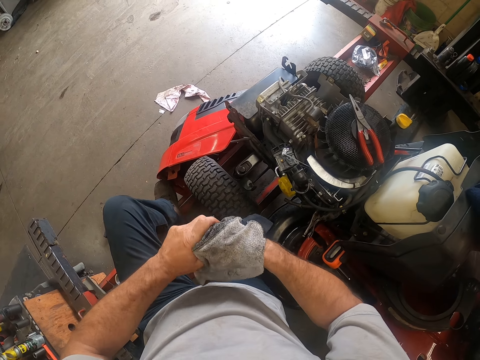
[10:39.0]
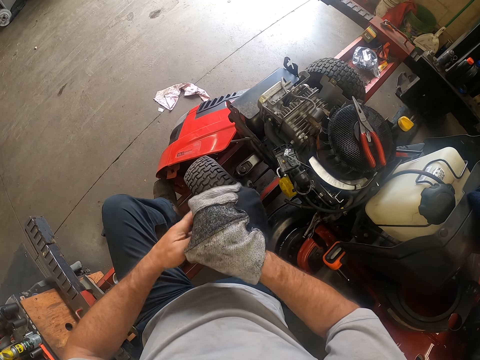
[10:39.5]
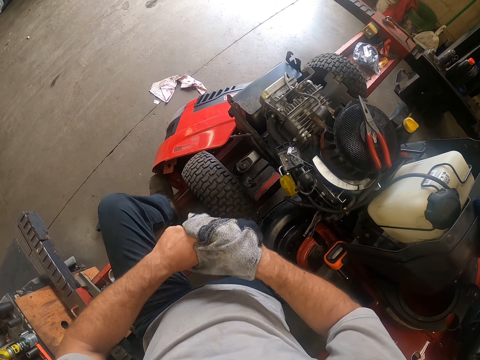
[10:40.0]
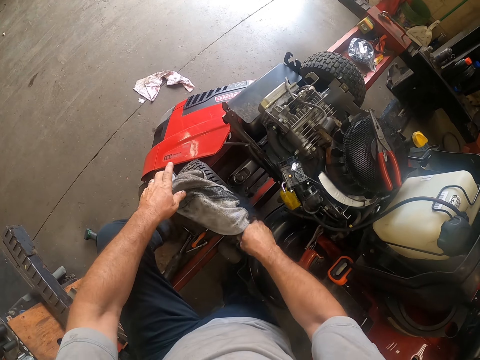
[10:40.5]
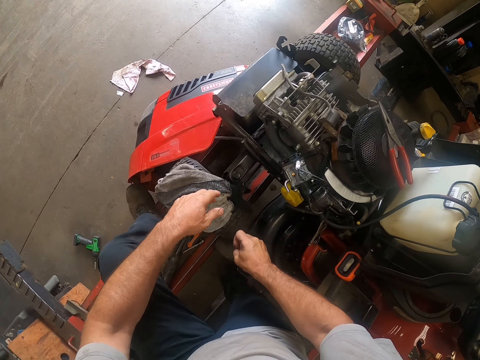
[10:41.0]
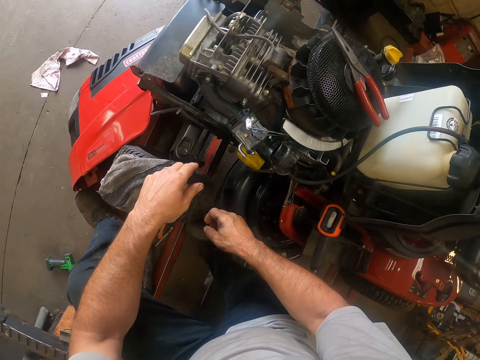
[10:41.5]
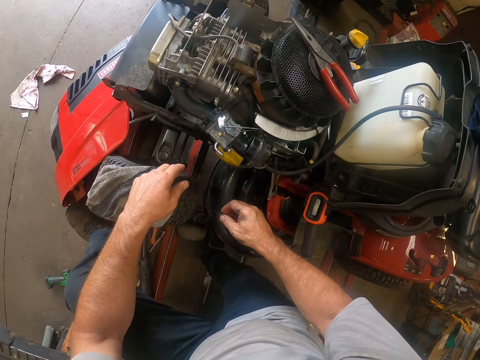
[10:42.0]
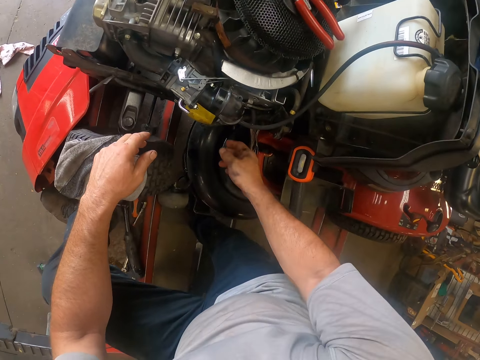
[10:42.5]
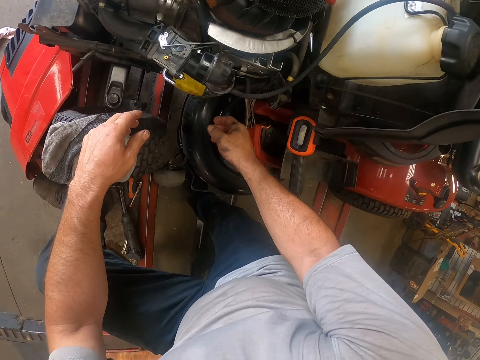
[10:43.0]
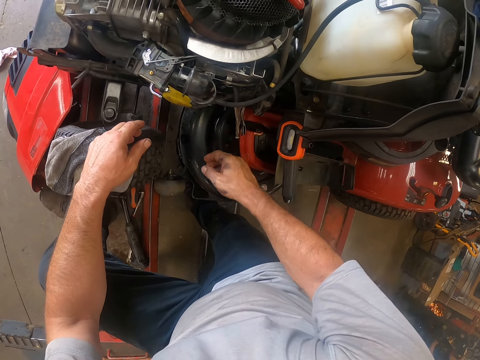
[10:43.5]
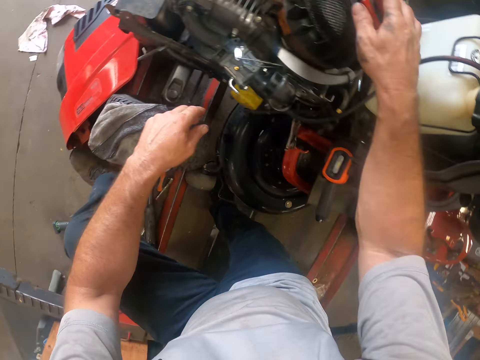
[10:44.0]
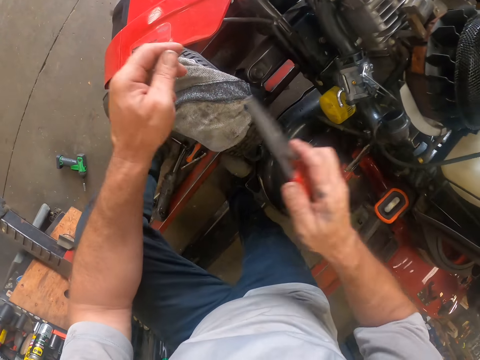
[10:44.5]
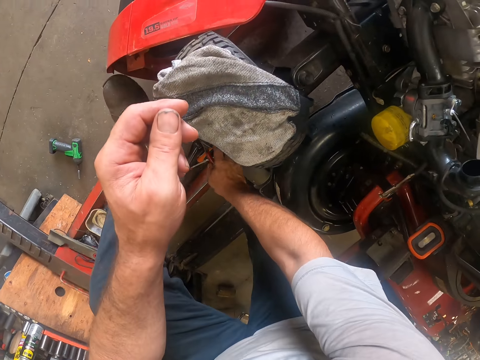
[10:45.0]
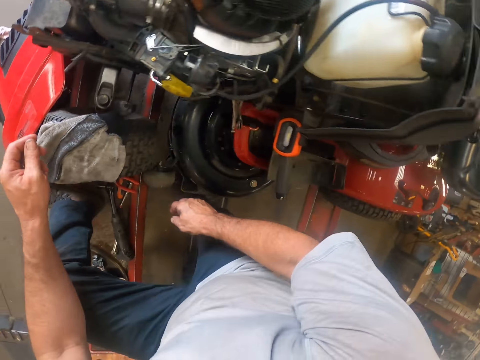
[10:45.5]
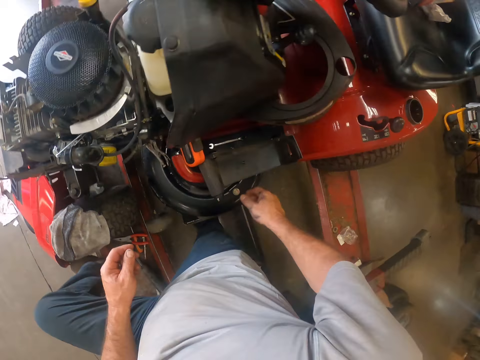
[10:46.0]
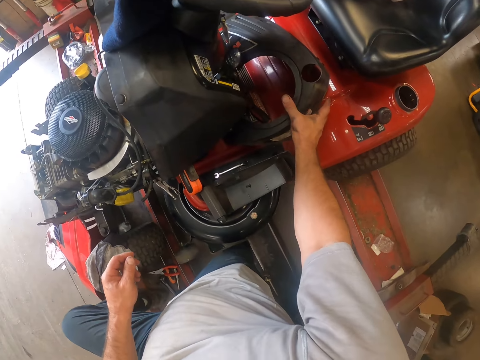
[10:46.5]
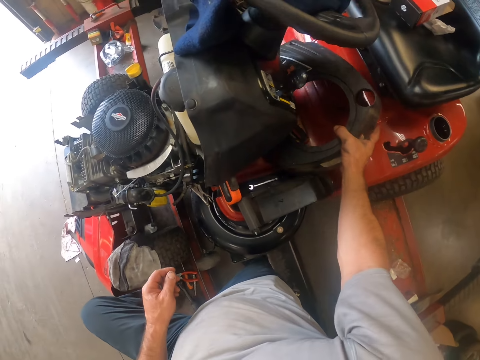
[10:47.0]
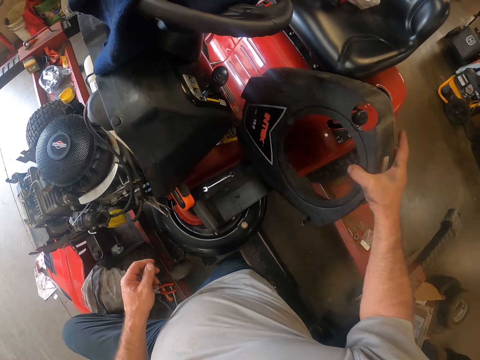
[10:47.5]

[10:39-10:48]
The camera wearer drops the cloth on the wheel of the lawn mower with his hands. He stares around. He picks a plier on the lawn mower with his right hand. He drops the plier in the rail with his right hand. He picks the engine covering from the lawn mower with his right hand.

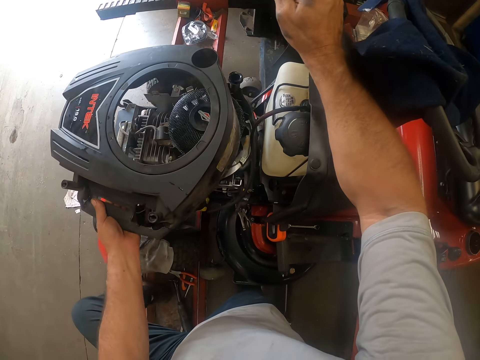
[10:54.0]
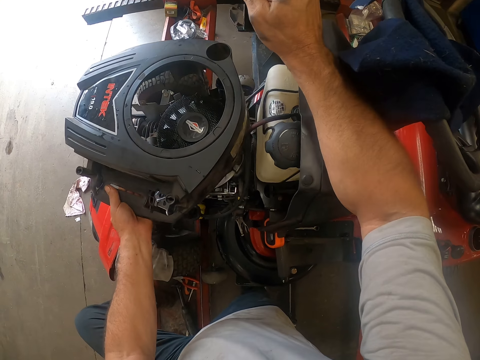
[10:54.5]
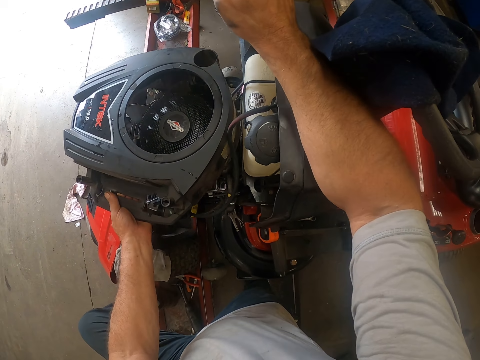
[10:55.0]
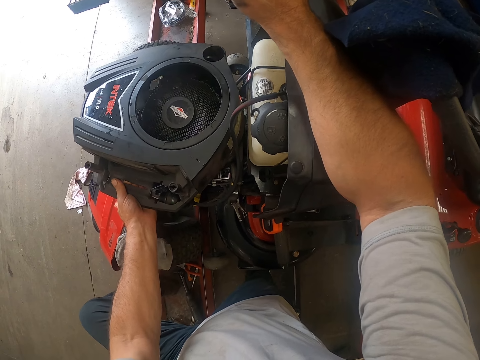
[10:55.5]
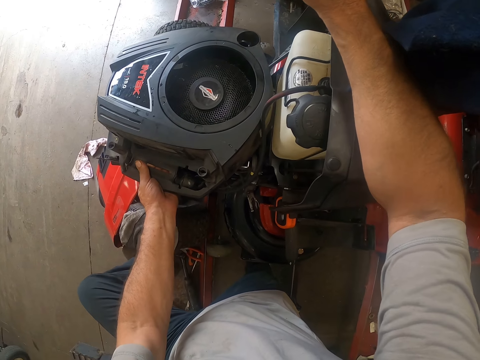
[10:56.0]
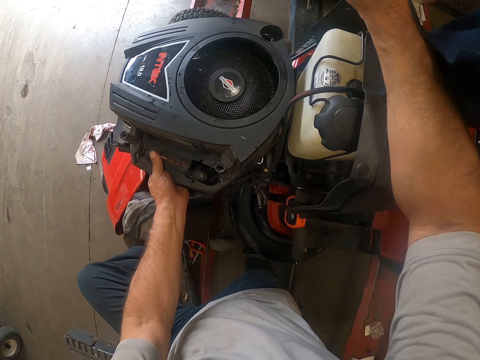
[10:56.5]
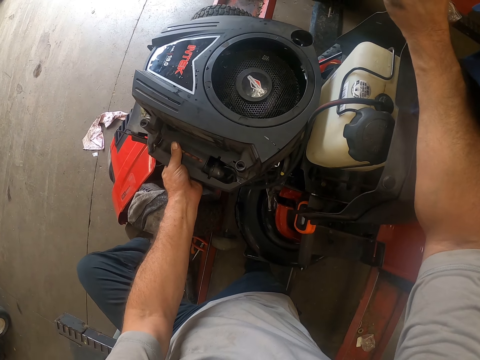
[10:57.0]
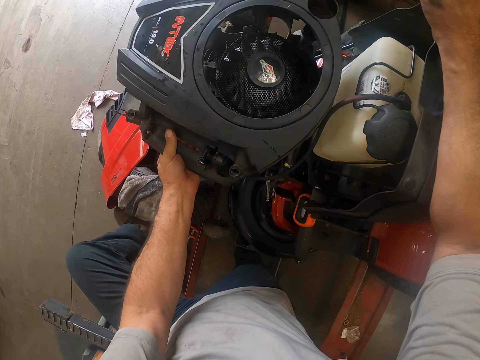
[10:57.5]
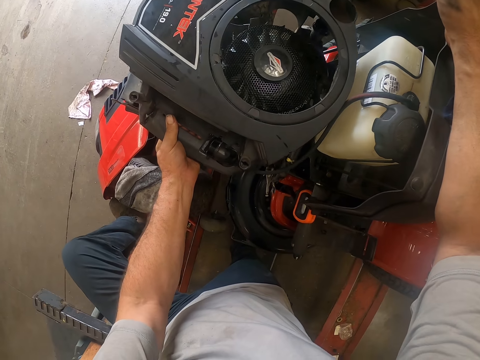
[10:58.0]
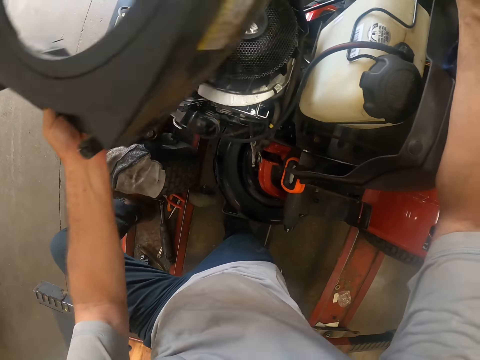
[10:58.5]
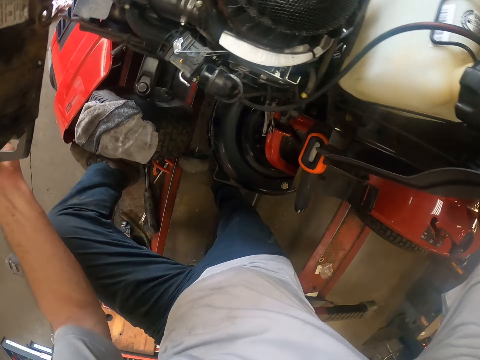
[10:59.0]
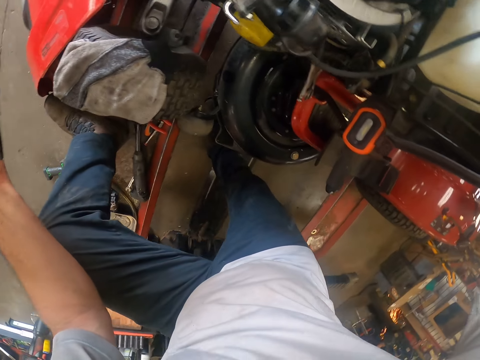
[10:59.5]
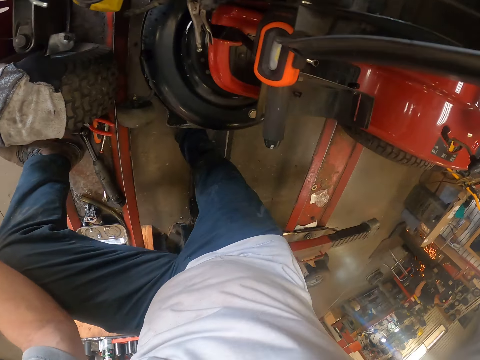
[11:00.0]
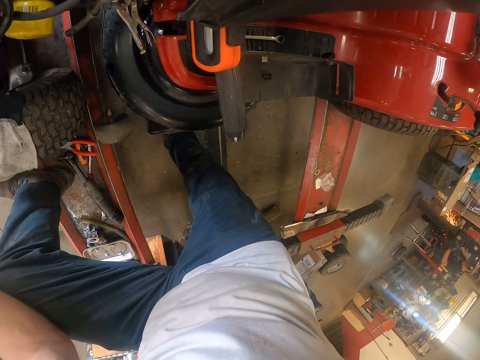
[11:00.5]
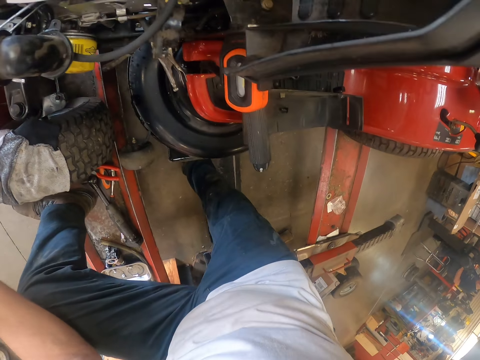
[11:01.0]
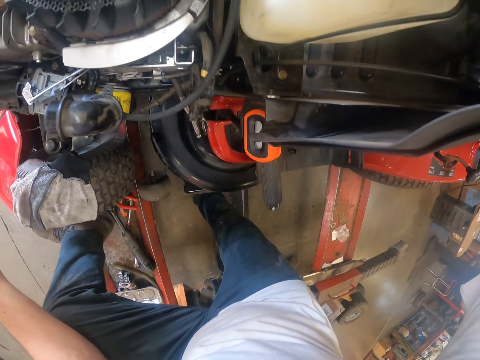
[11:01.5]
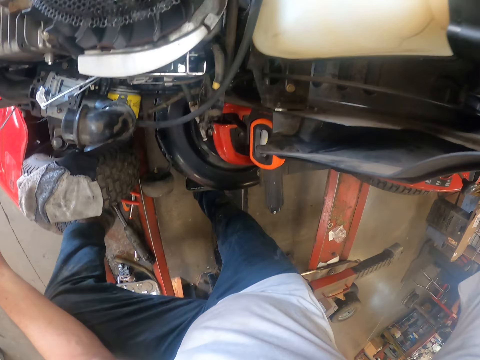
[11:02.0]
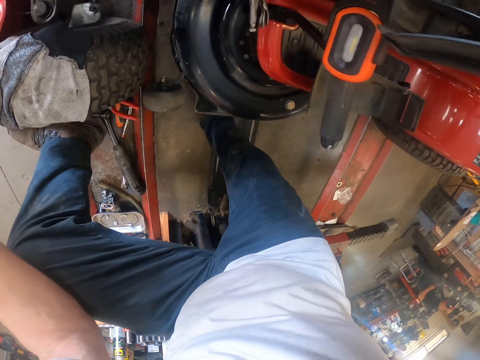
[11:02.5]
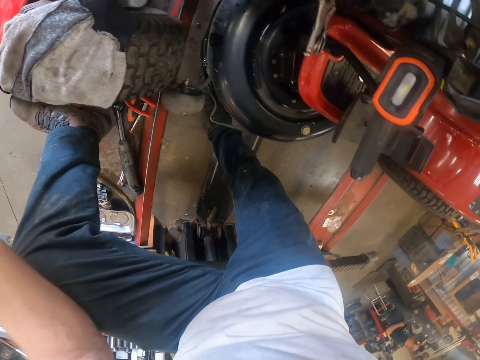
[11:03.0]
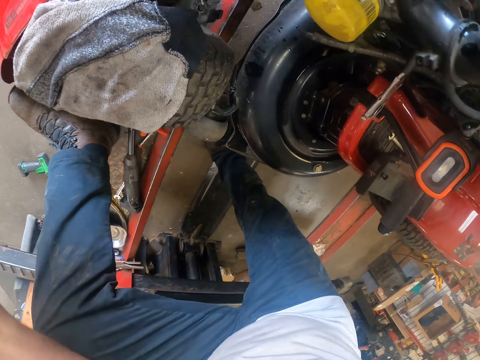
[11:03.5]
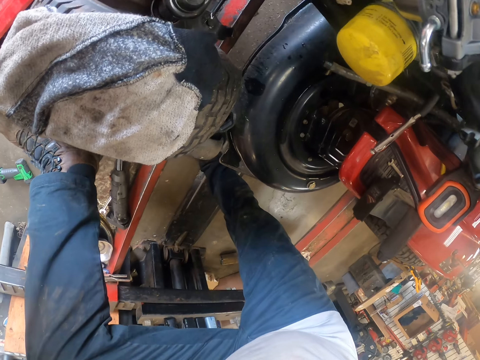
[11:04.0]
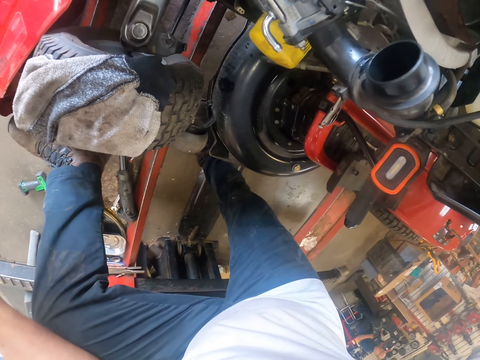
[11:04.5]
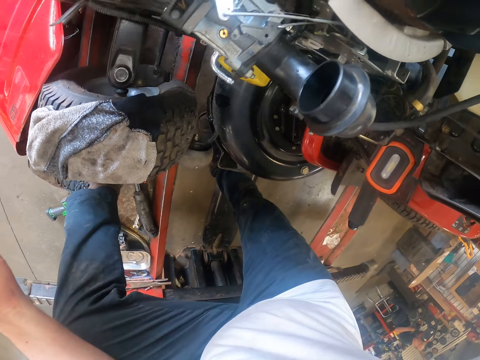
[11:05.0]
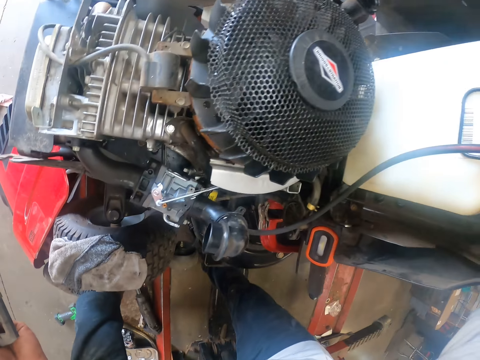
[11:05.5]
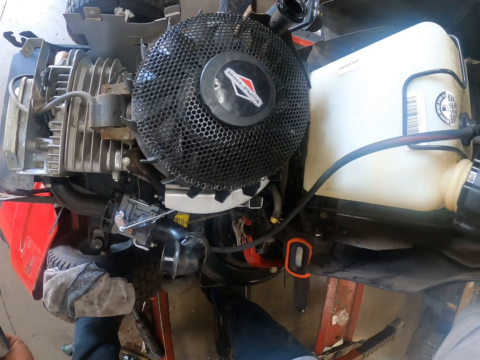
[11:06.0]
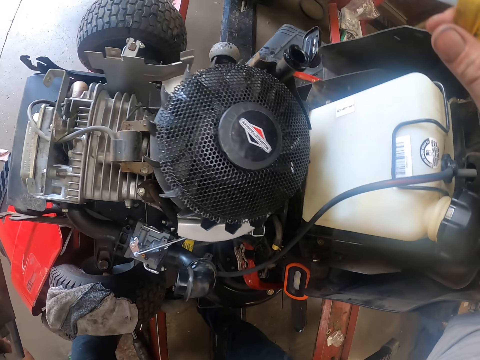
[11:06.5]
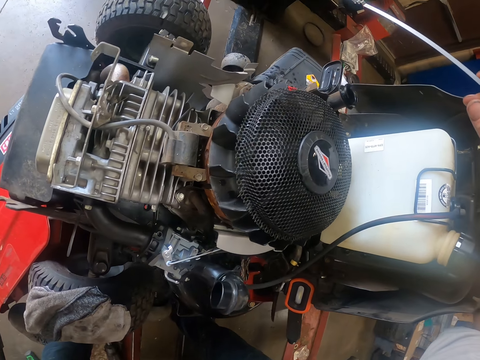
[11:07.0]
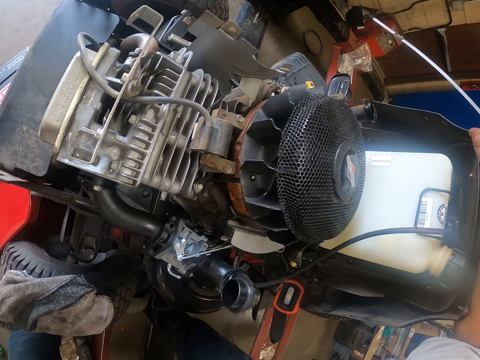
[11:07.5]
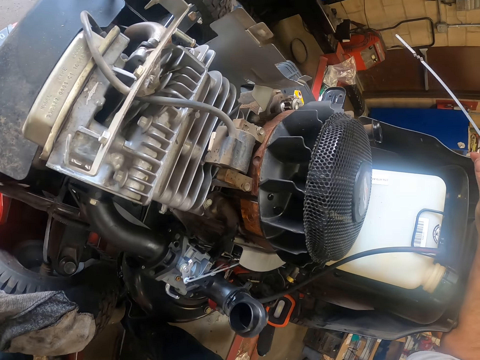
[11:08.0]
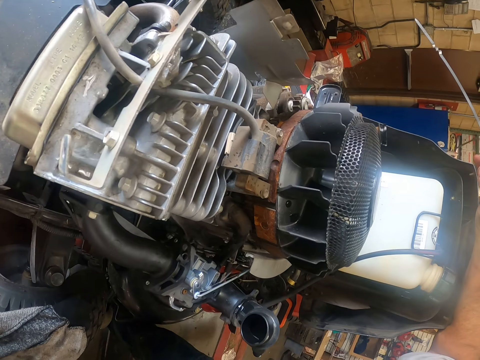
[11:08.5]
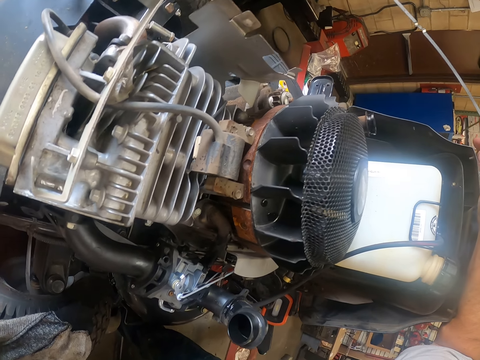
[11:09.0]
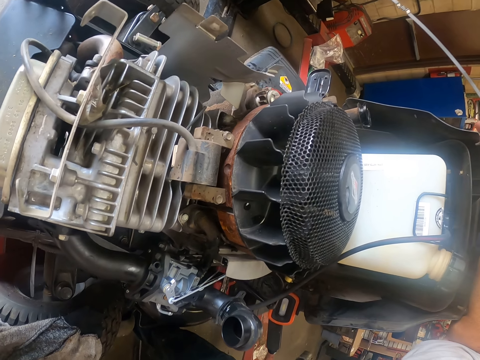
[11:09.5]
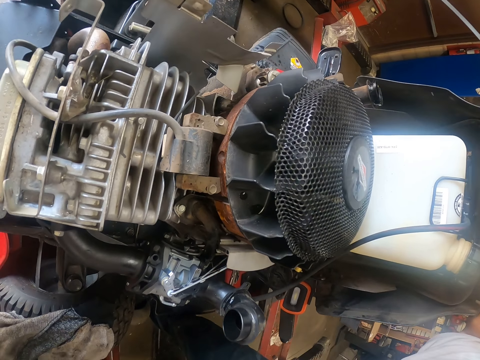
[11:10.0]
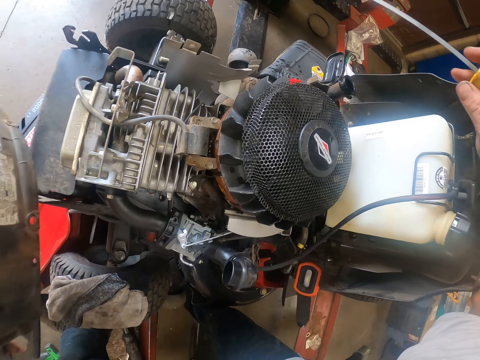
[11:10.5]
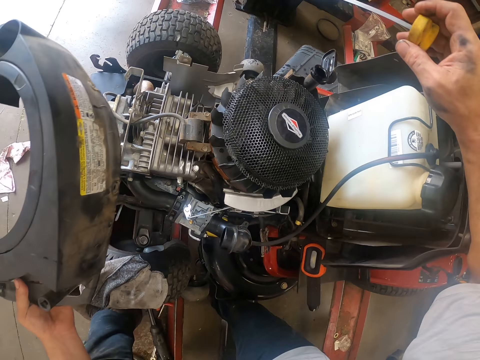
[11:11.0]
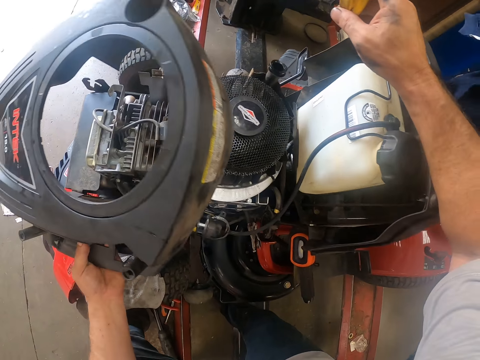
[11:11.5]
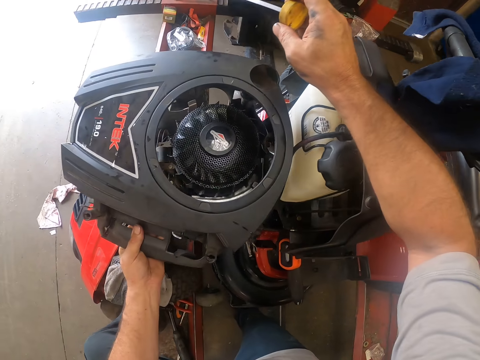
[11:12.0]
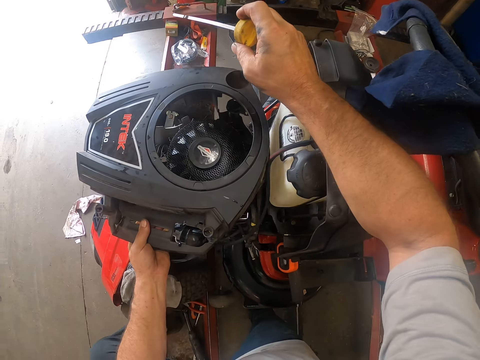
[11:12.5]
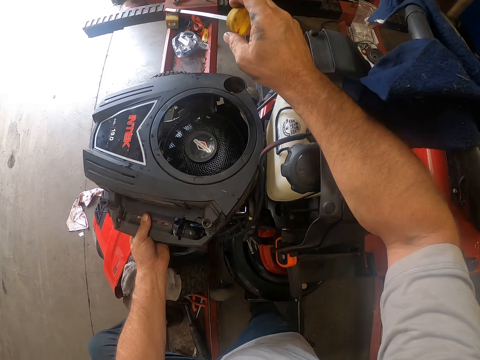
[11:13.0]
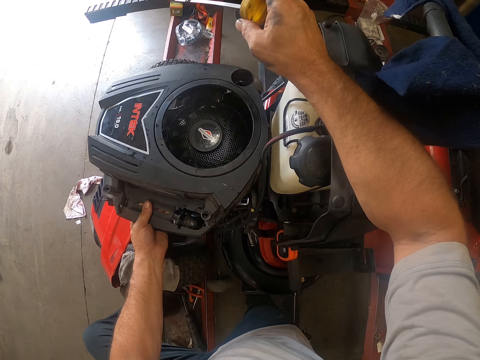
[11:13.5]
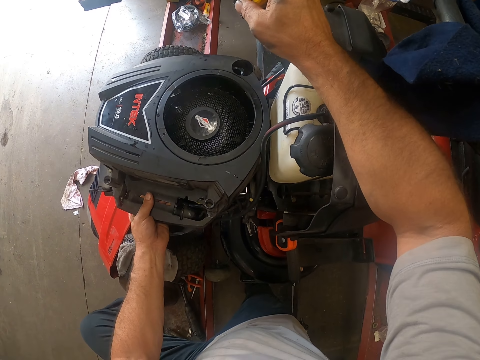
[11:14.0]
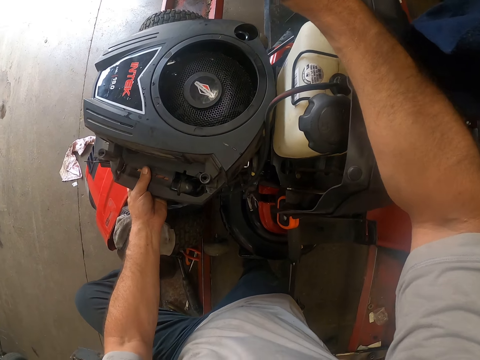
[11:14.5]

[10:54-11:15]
The camera wearer places the engine covering on the lawn mower with his left hand. He removes the engine covering from the lawn mower with his left hand. He stares at the lawn mower. He places the engine covering on the lawn mower with his left hand.
